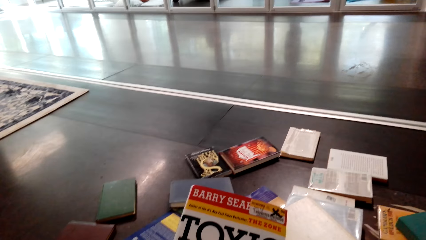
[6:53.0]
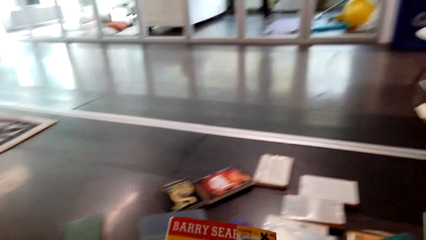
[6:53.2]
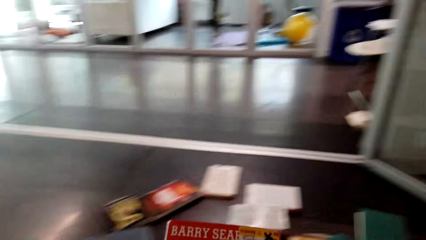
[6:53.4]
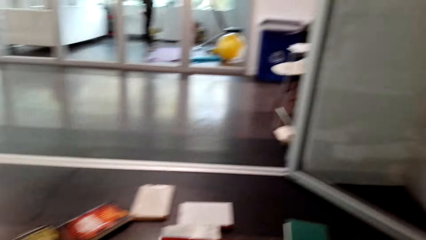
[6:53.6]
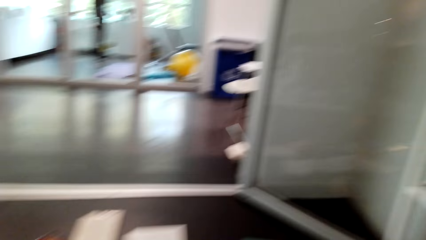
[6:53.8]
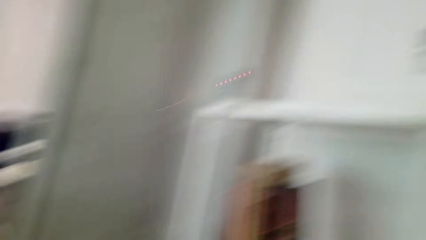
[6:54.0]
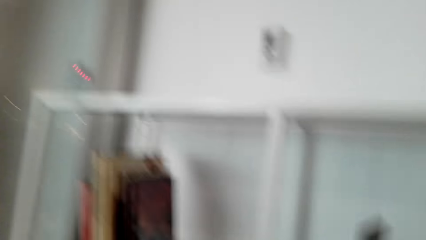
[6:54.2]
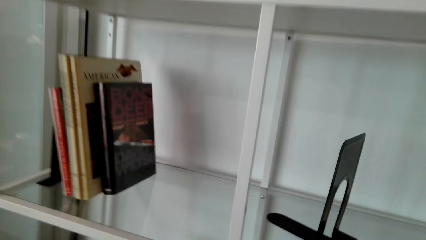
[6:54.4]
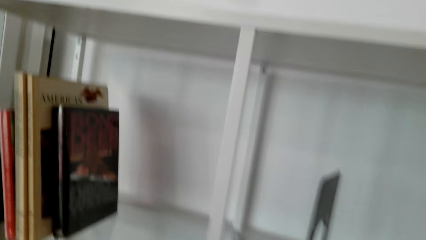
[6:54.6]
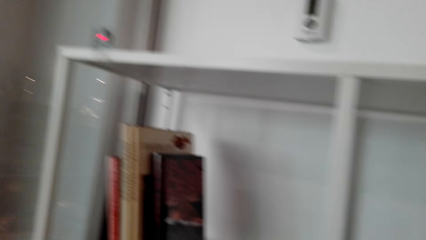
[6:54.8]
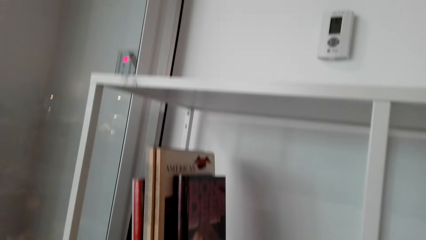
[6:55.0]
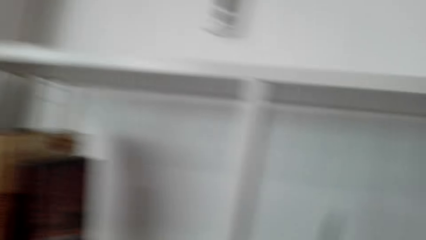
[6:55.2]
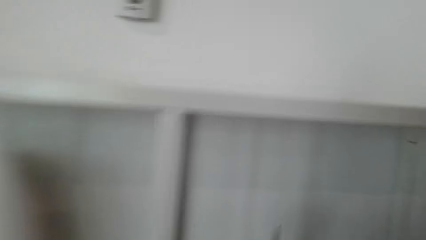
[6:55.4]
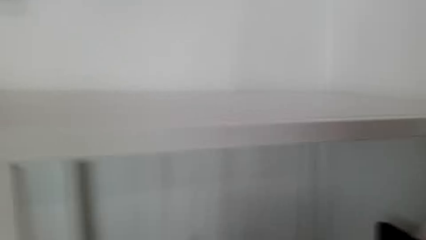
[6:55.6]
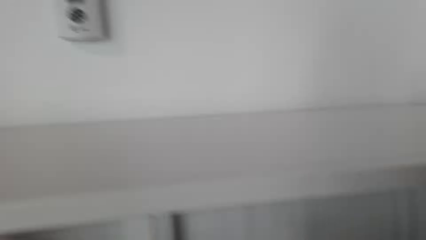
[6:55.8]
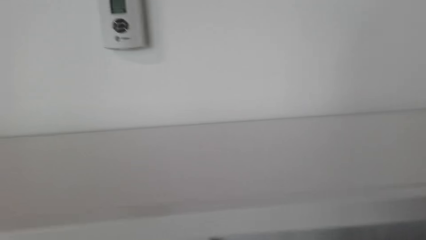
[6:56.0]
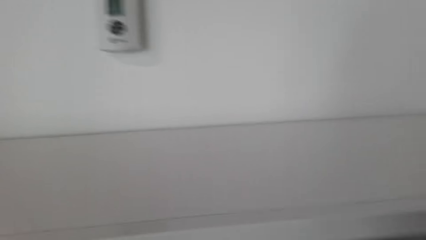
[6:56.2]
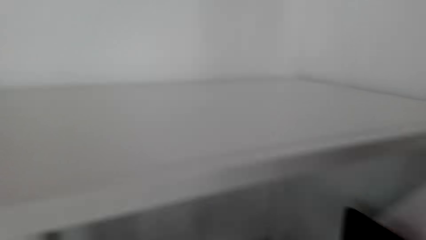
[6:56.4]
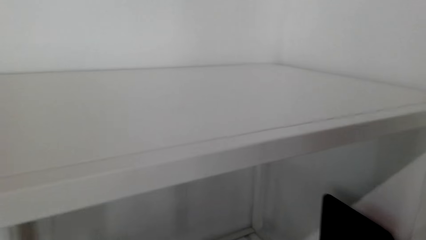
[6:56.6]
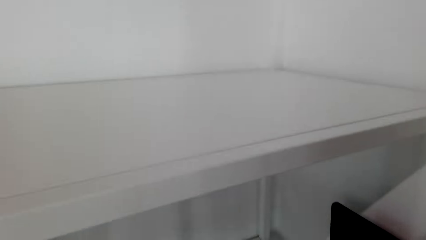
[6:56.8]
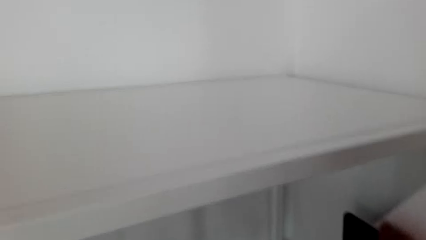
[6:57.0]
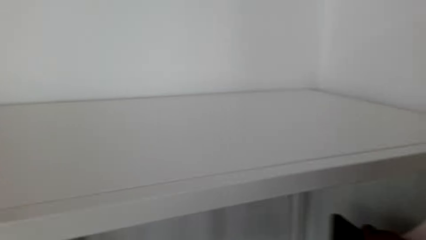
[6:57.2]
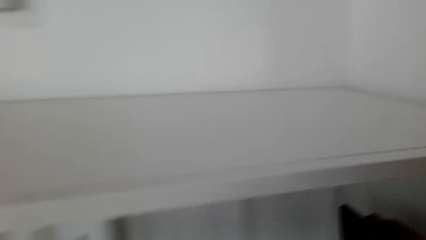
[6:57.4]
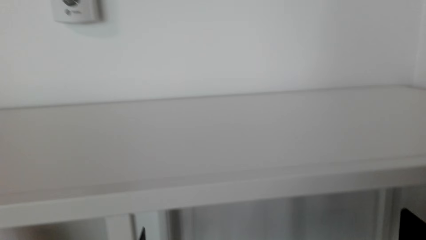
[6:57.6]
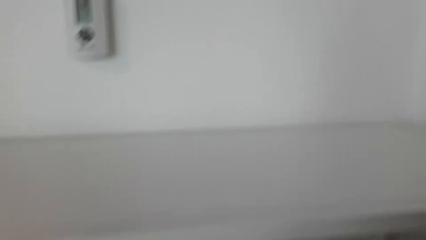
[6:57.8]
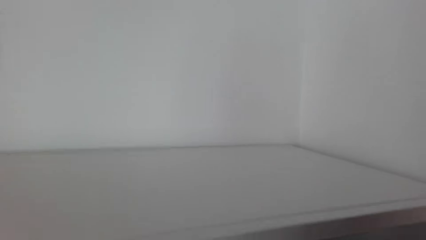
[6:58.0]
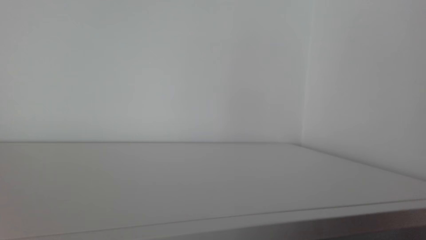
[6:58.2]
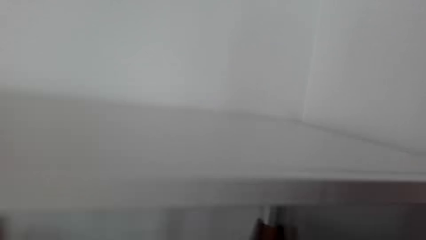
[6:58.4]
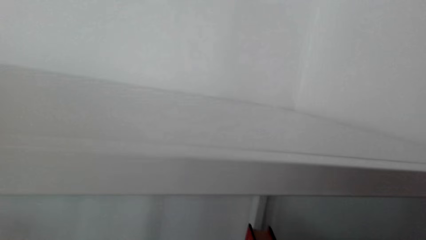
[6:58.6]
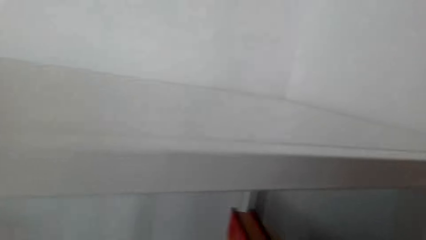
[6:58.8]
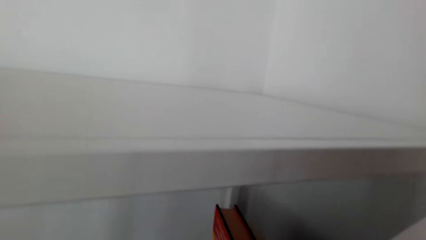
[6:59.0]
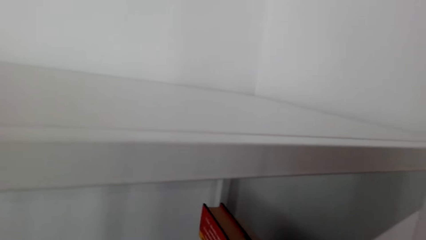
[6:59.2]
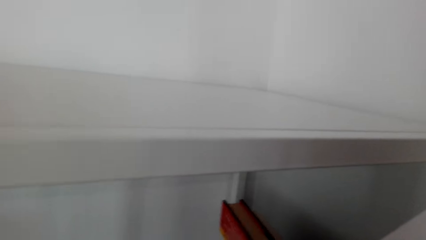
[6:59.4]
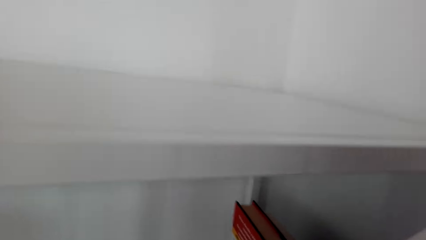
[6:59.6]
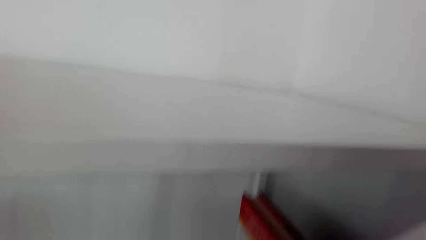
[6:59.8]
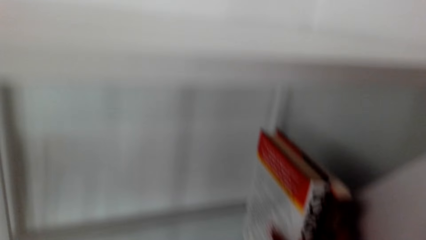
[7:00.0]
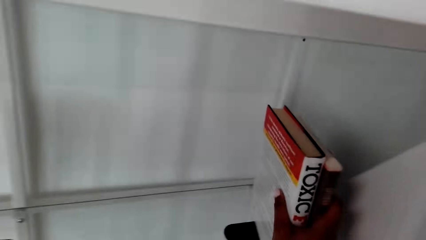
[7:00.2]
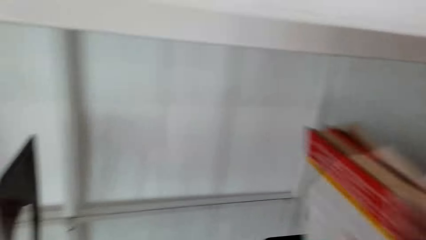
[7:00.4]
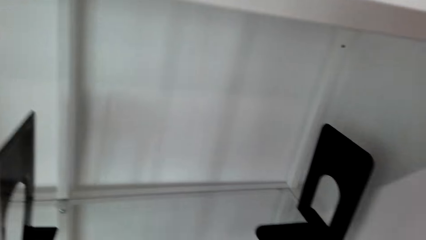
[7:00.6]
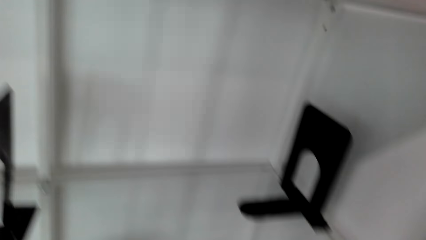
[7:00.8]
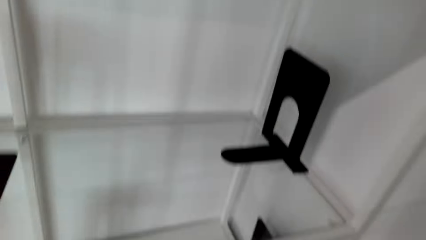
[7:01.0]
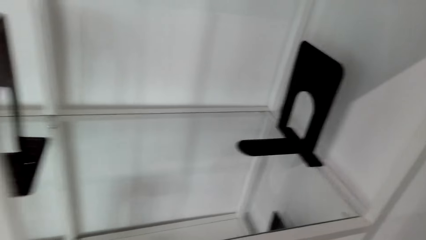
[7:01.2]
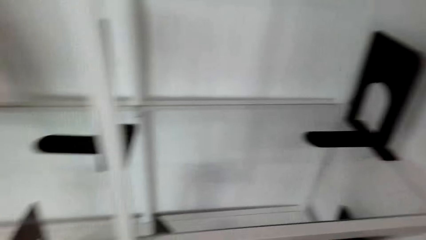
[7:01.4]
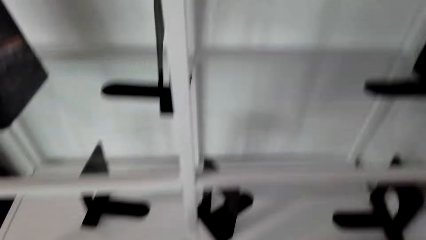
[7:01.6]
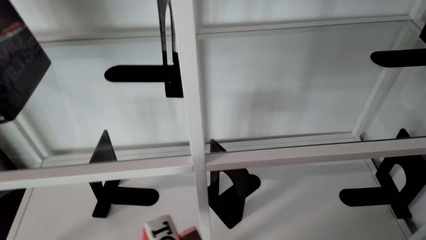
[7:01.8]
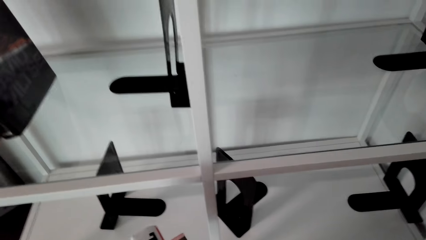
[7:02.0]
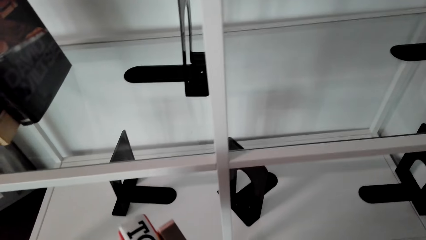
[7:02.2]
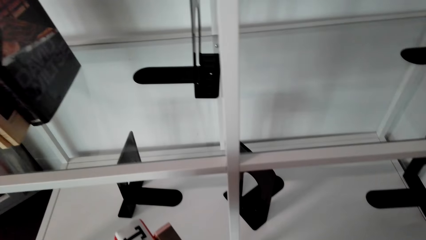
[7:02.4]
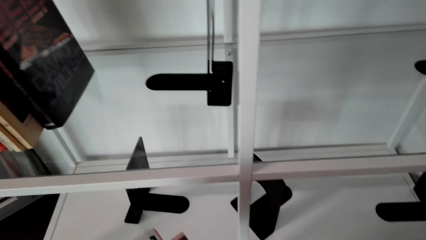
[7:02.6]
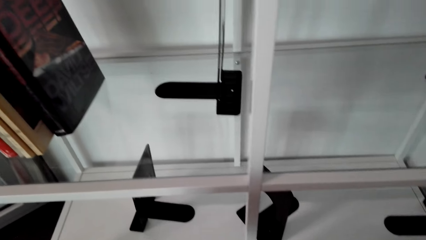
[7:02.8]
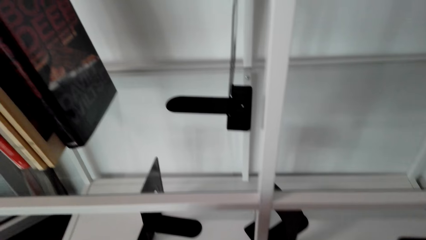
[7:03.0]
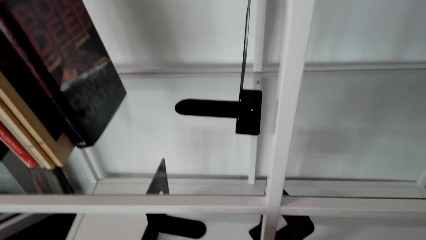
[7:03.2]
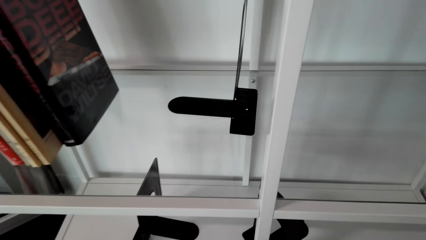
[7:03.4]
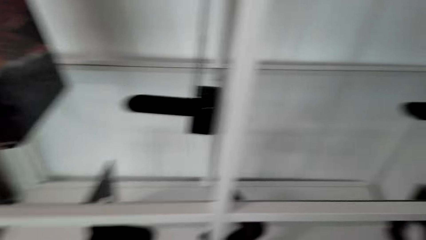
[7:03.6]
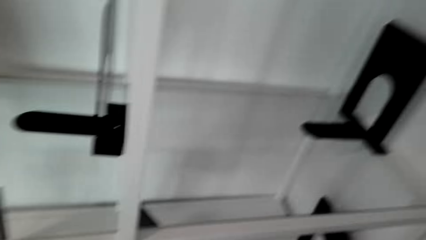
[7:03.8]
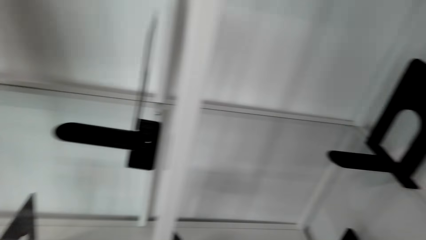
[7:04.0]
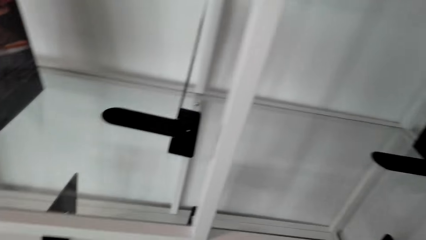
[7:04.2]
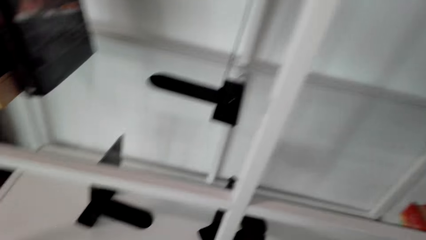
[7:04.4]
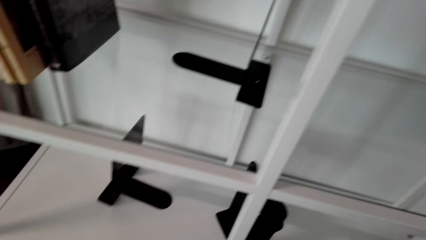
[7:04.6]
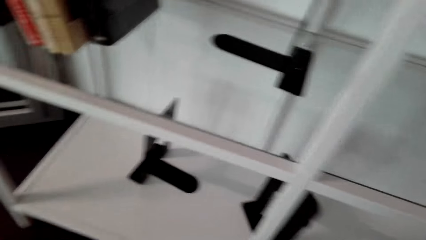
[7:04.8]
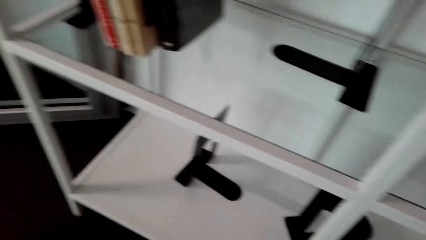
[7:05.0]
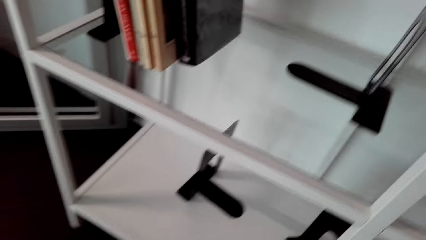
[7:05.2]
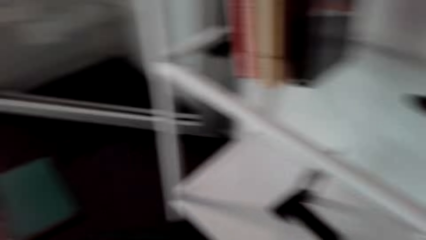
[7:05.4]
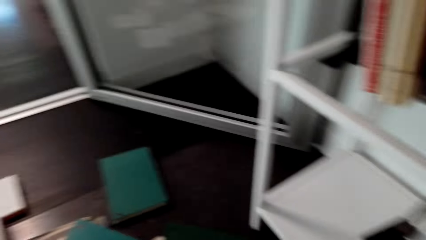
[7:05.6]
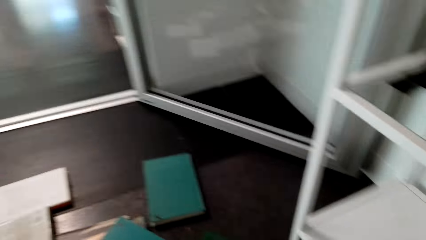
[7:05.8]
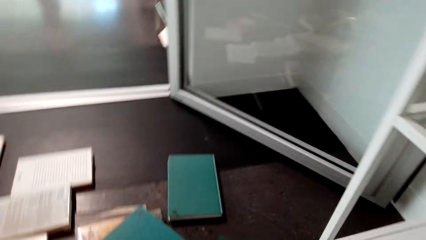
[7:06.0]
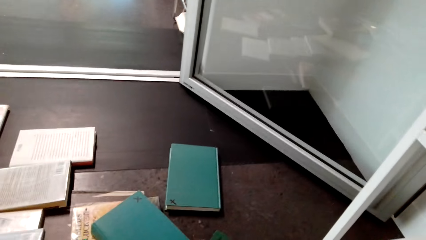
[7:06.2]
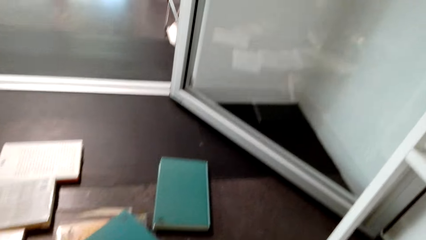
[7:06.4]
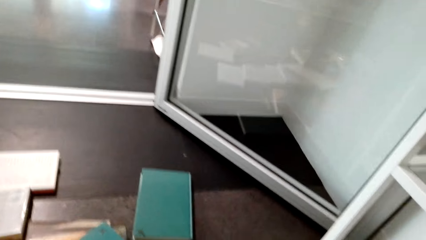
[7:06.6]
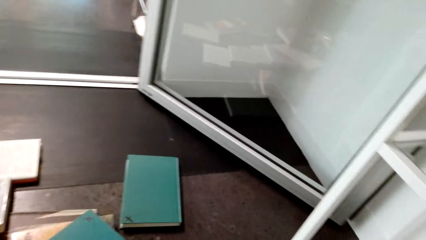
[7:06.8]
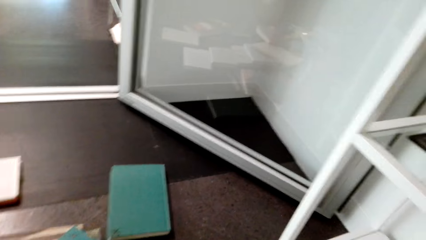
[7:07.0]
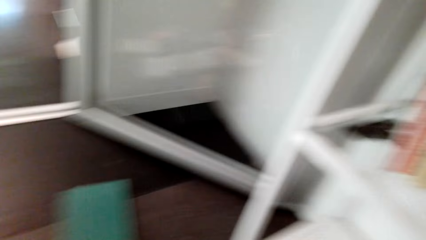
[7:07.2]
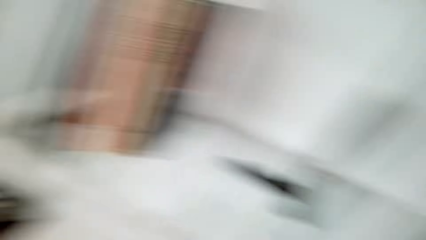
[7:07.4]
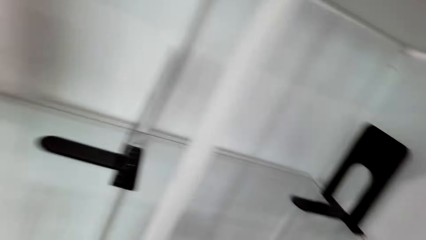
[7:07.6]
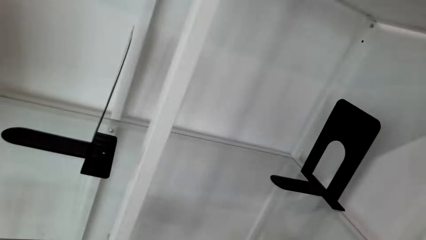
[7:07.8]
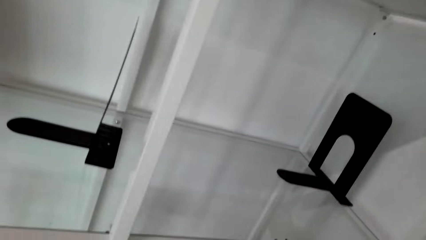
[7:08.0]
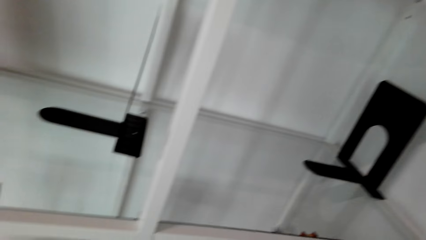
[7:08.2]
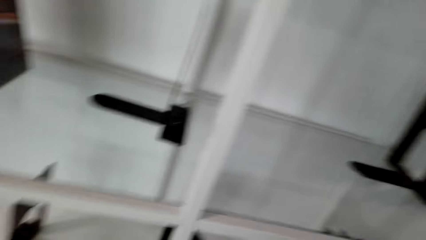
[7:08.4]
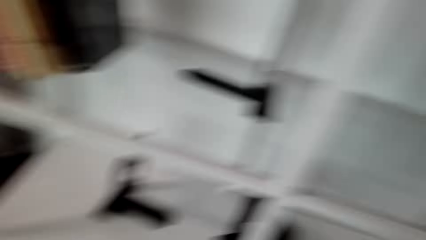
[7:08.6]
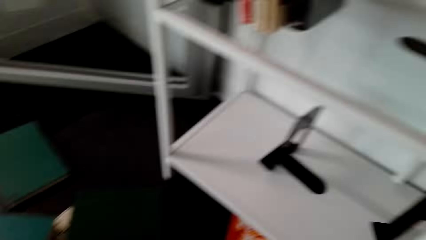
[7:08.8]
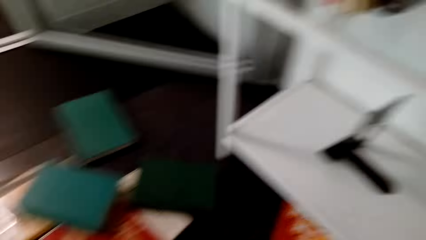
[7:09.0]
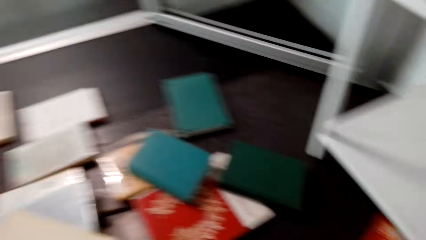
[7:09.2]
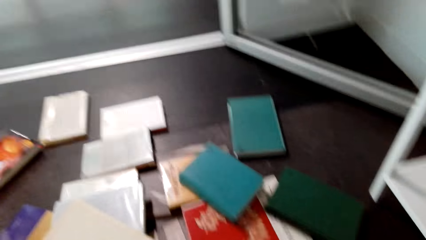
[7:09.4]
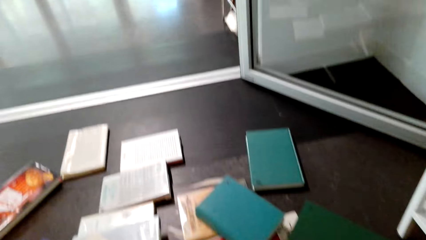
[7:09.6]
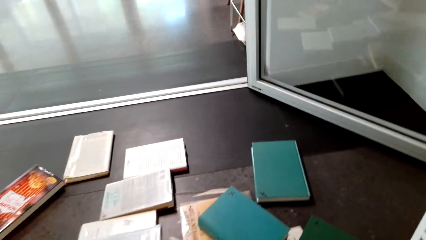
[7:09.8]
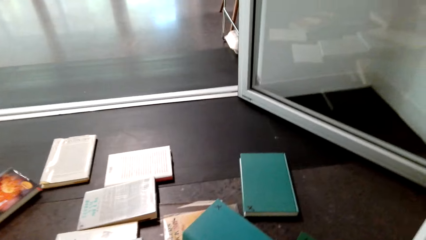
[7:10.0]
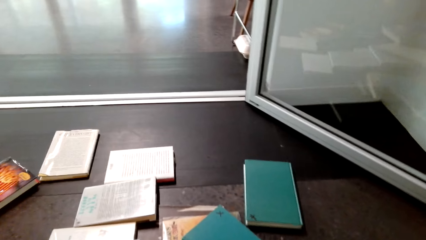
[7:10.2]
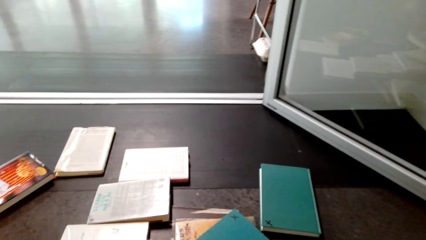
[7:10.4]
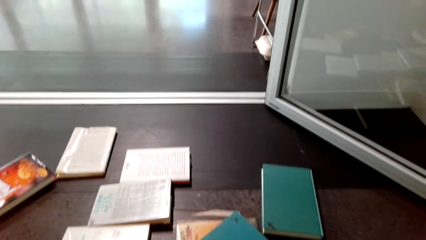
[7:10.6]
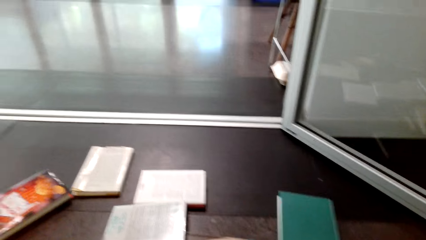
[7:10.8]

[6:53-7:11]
The camera wearer arranges books on a shelf. They look around.
